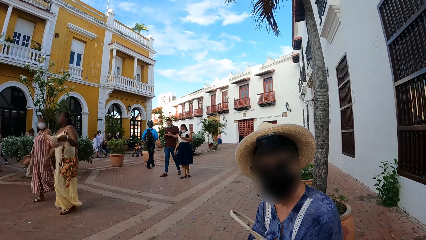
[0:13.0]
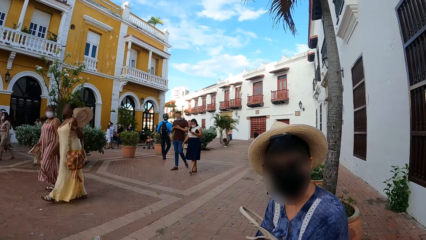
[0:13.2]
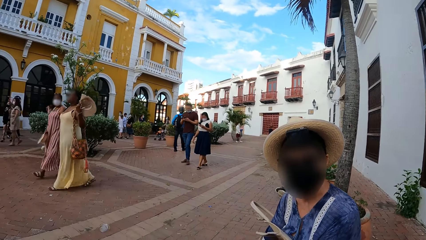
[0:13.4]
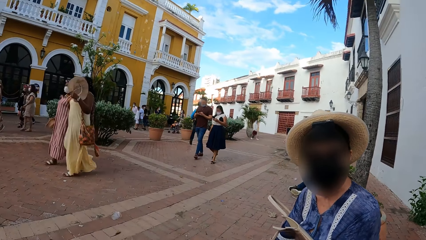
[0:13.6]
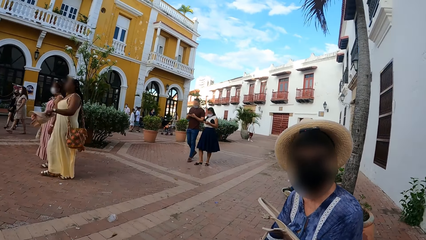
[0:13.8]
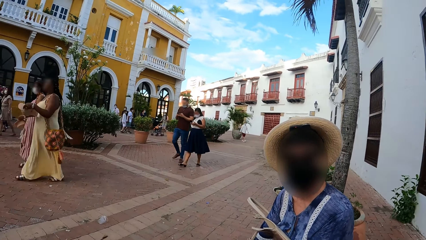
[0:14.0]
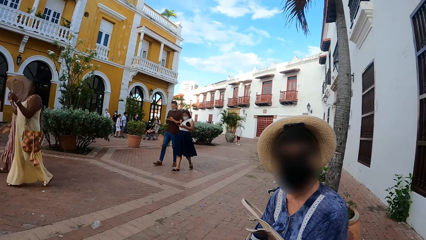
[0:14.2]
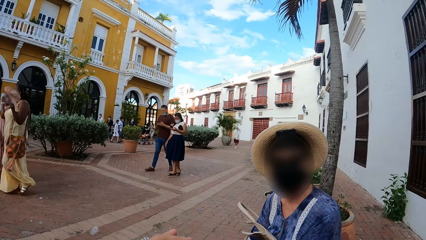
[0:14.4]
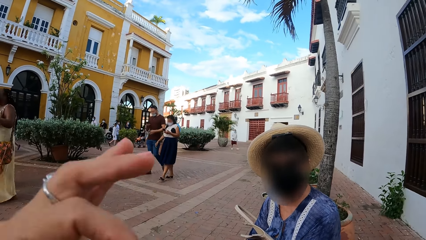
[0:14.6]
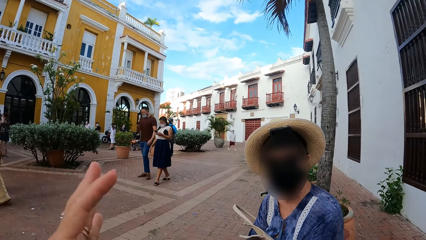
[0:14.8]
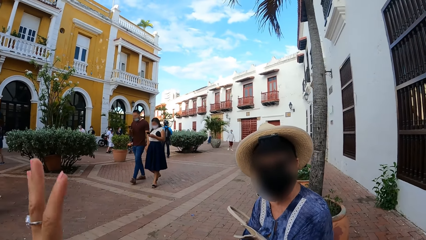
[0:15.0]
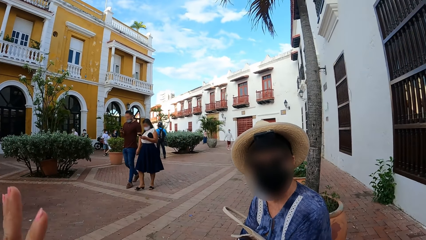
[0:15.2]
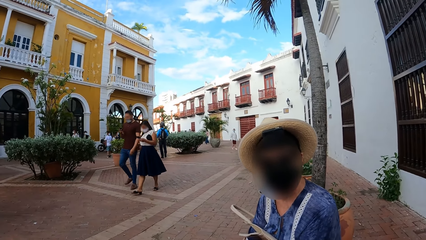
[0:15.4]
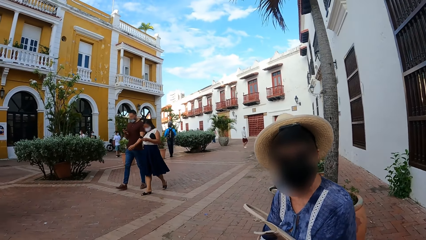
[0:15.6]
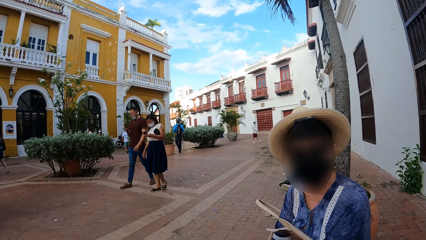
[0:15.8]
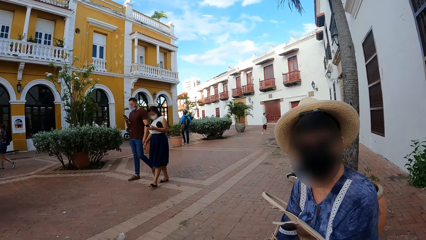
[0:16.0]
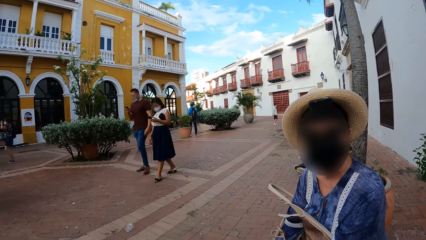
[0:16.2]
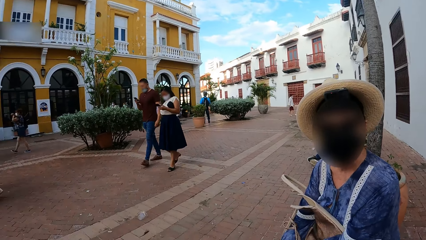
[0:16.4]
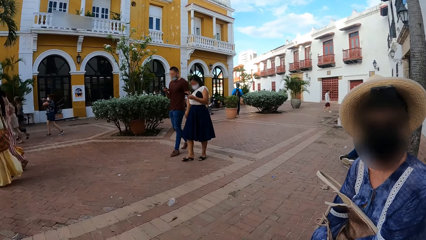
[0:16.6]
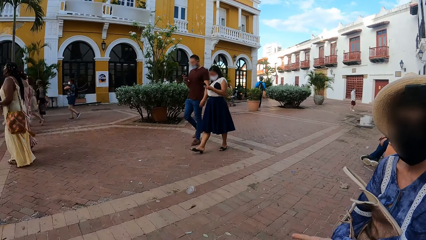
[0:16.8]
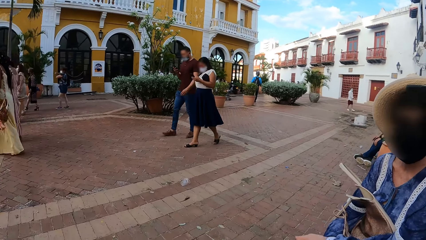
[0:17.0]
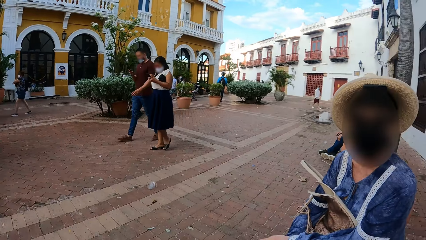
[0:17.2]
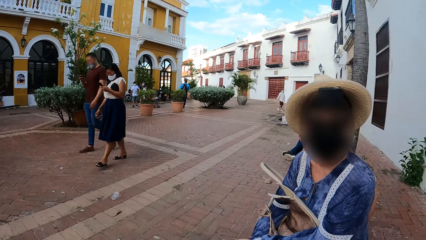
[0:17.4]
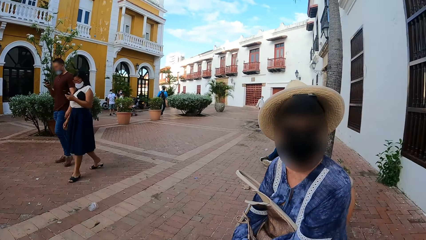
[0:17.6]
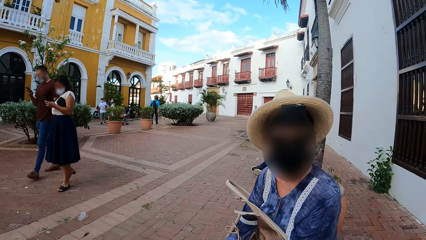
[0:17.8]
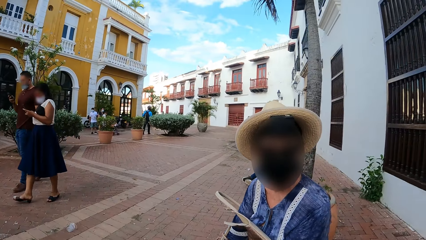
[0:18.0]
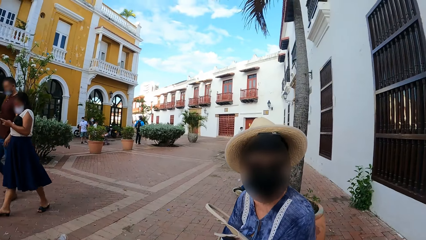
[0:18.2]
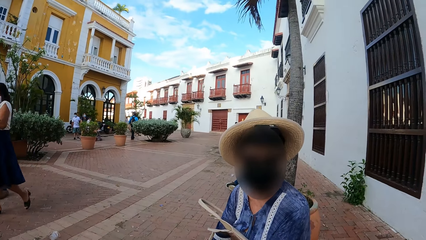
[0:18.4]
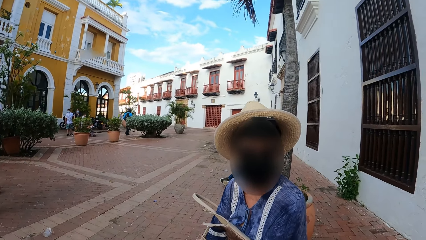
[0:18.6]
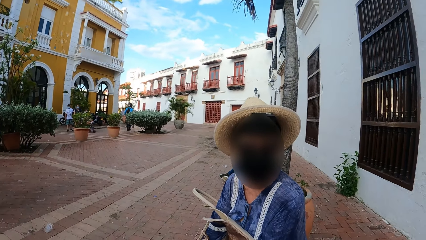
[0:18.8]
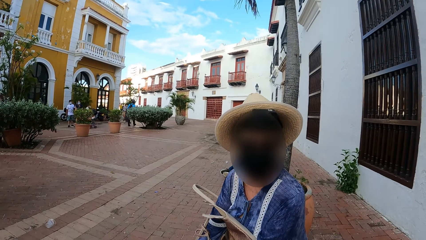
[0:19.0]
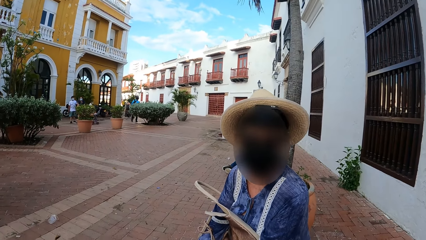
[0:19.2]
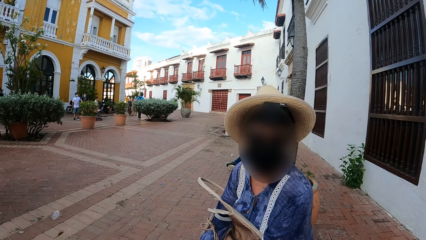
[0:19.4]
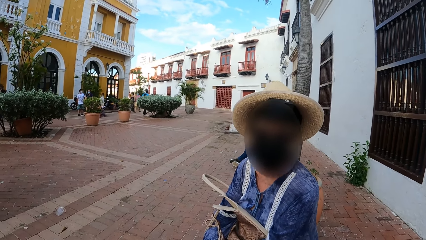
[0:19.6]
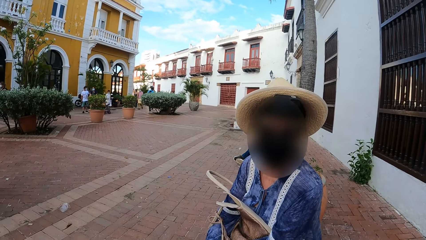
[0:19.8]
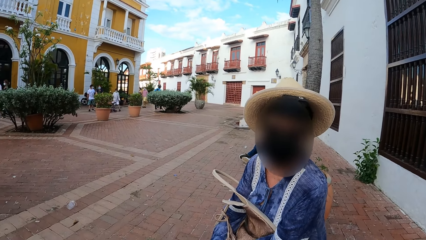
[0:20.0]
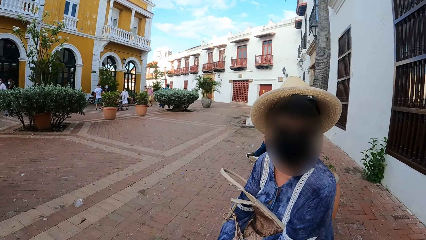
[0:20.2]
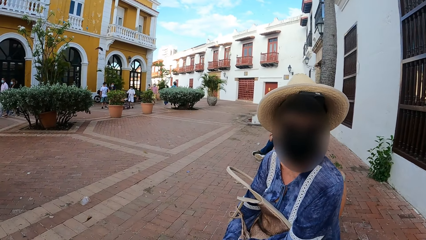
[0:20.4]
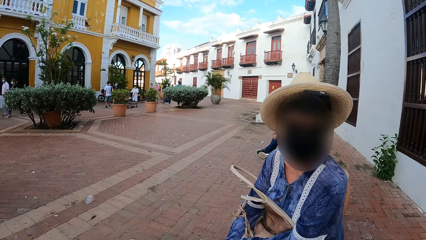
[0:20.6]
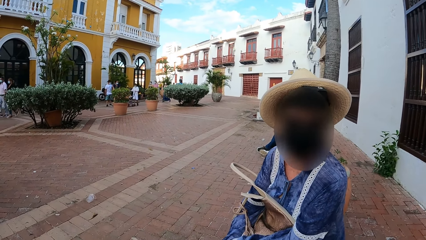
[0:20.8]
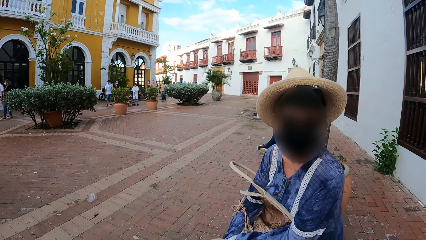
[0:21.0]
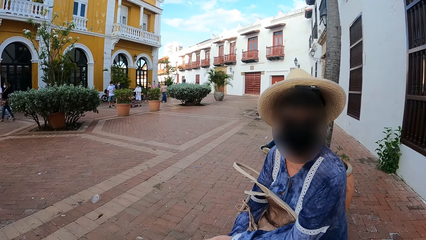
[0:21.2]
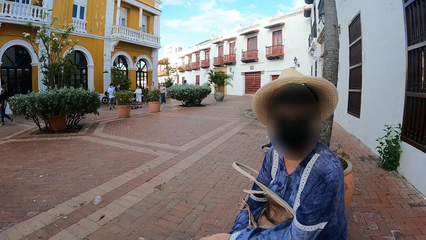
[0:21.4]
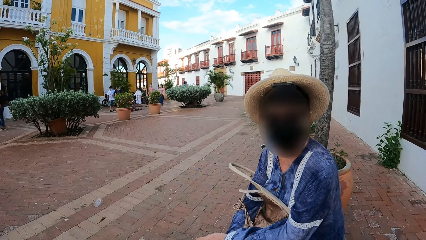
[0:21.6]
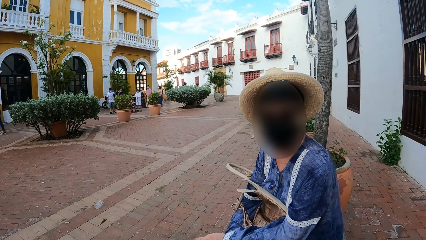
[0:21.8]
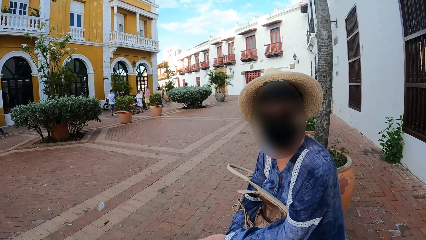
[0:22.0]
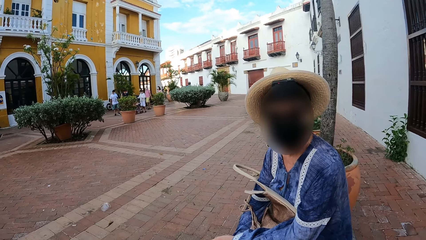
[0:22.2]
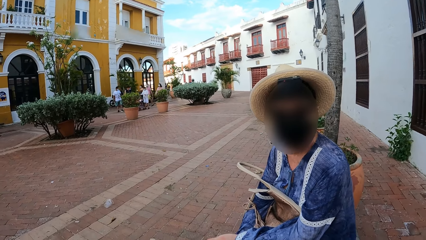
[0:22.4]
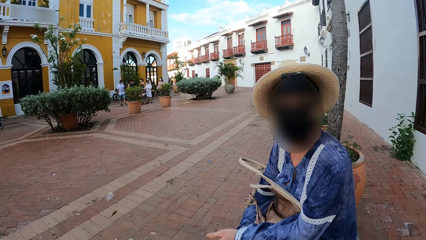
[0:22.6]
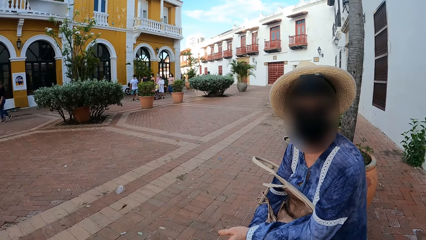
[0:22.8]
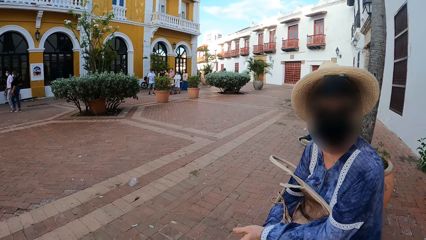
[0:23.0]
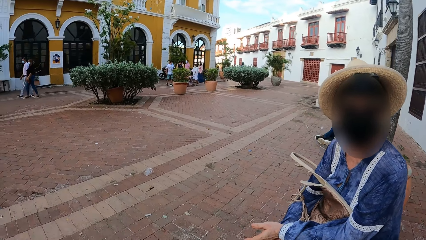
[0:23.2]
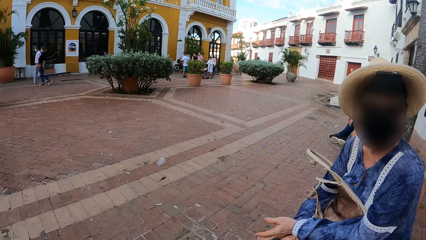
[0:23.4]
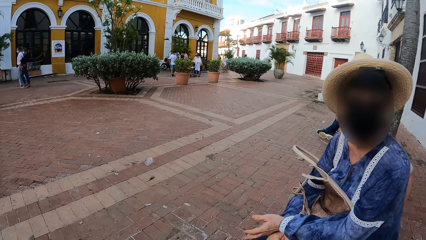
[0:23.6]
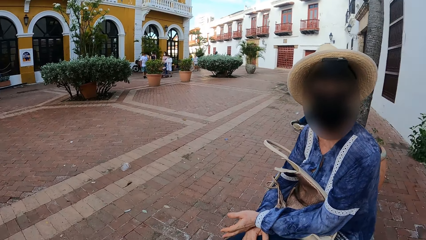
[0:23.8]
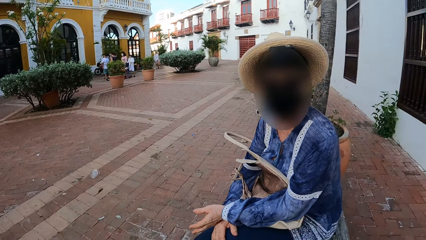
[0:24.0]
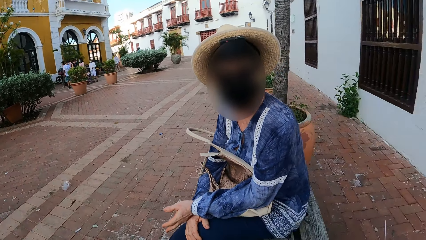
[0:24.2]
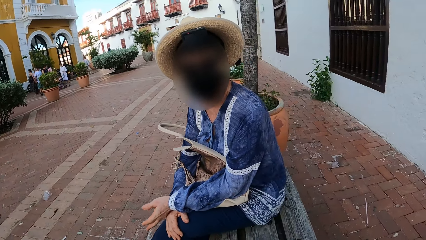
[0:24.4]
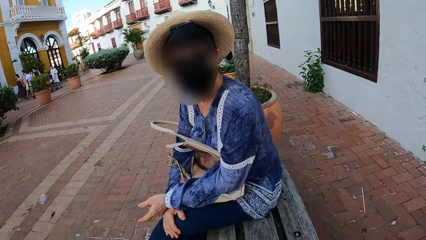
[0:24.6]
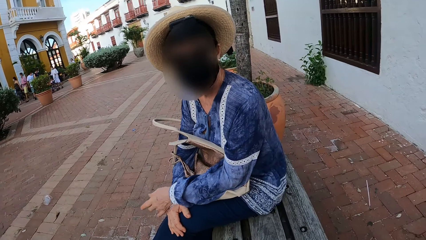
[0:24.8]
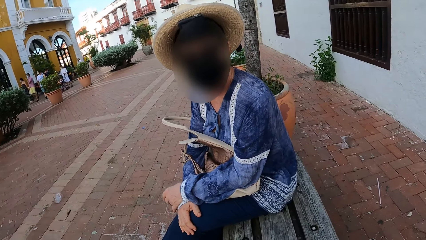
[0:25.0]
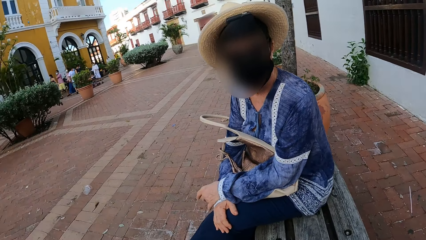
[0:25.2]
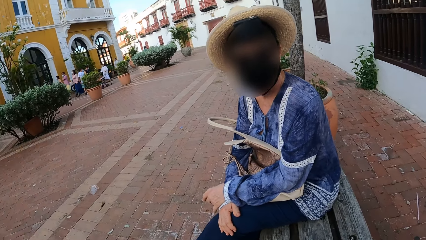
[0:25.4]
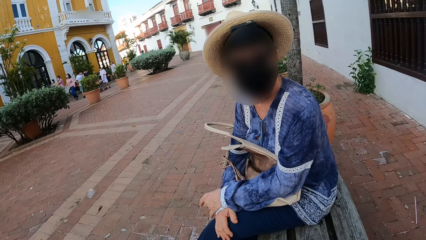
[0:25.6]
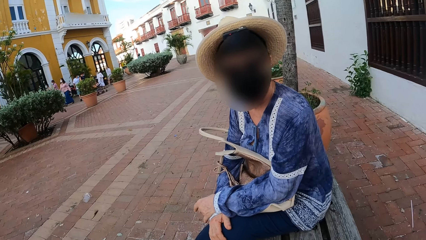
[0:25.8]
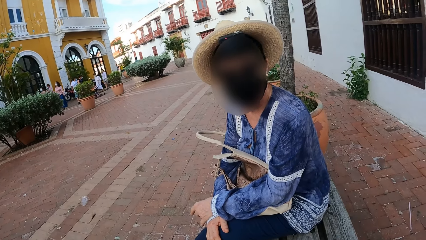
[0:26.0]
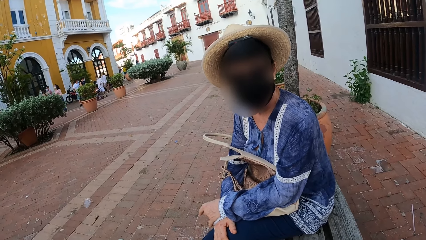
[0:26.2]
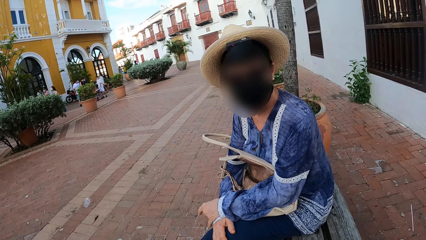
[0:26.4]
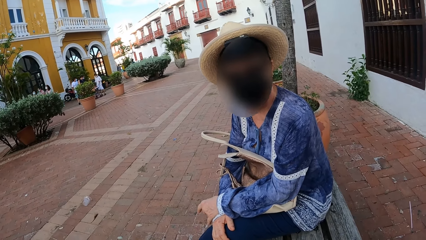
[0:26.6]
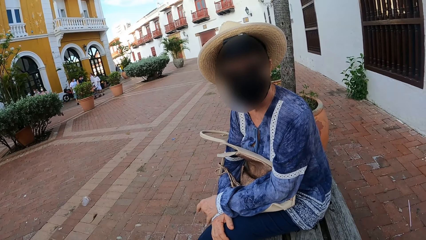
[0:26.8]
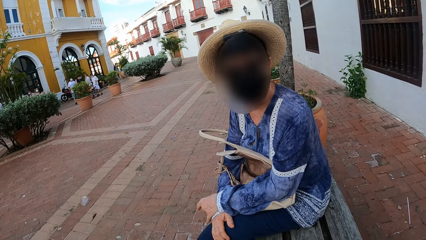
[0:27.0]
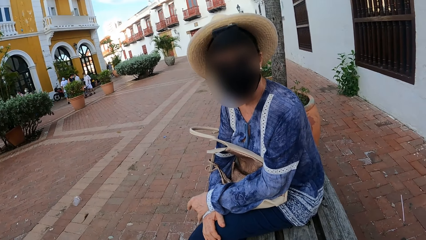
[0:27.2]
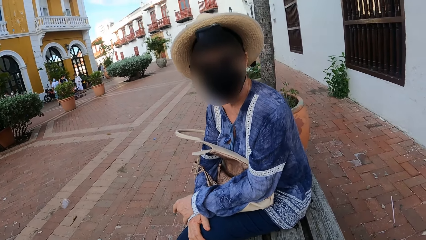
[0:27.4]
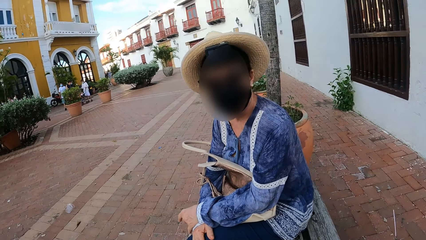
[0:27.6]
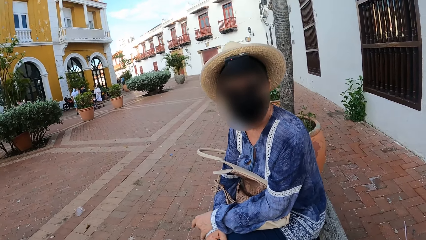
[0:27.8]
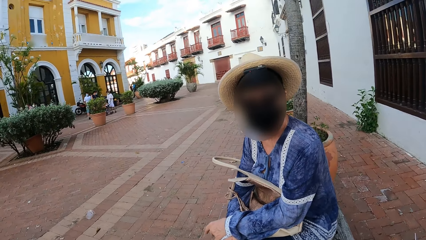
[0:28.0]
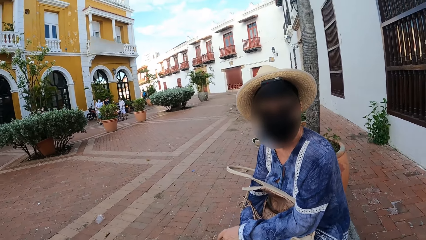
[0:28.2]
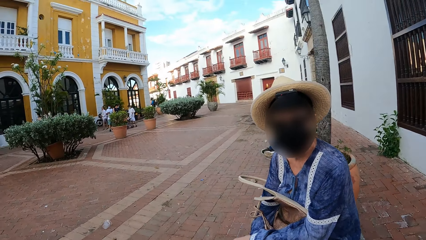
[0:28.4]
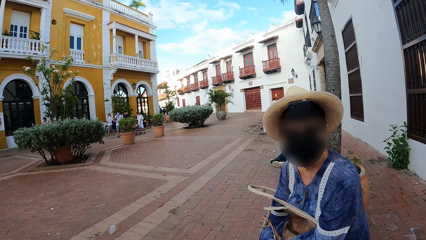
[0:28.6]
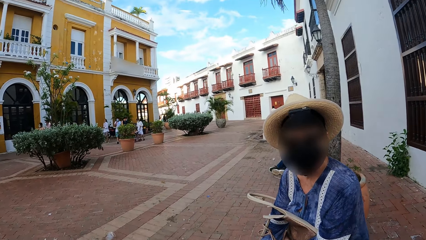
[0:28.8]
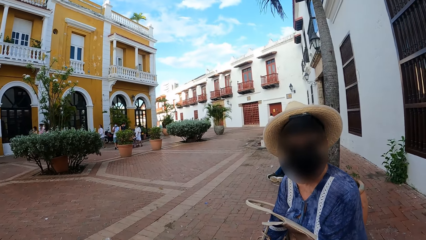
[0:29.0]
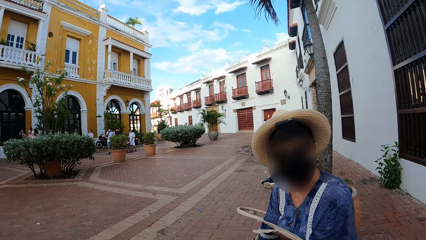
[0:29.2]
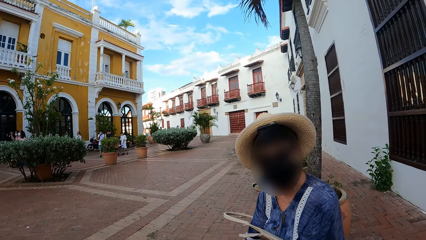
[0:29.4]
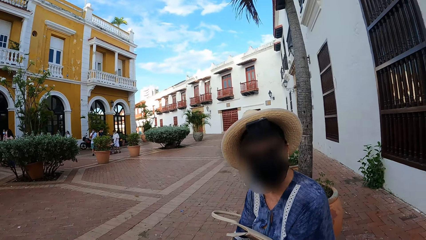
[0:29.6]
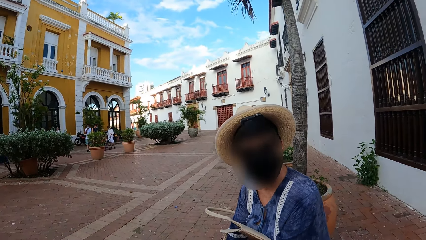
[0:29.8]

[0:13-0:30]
The camera wearer looks at passersby. She gestures to a person with her hand. She looks at the passersby. She looks back to the person. The person shakes her head.
